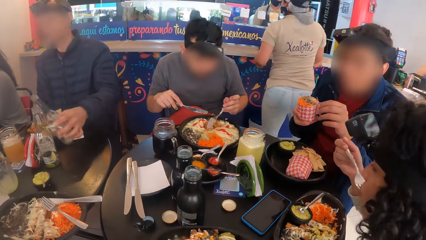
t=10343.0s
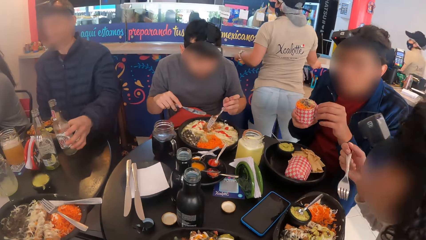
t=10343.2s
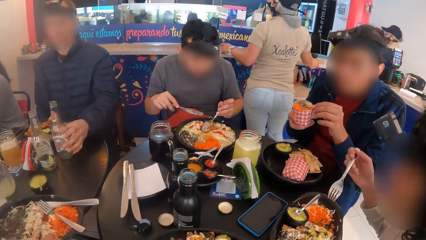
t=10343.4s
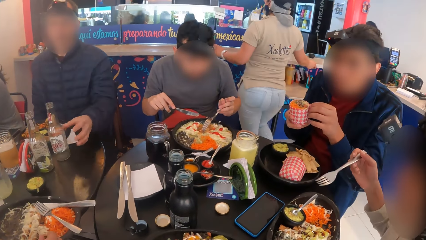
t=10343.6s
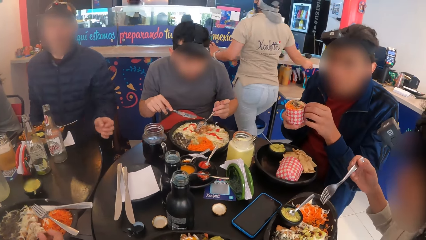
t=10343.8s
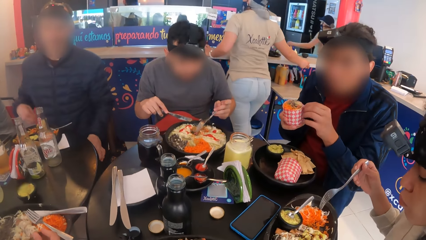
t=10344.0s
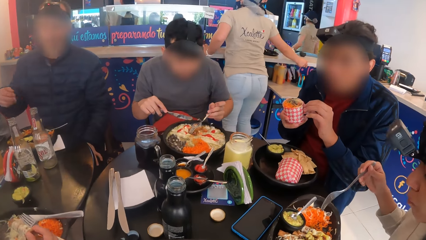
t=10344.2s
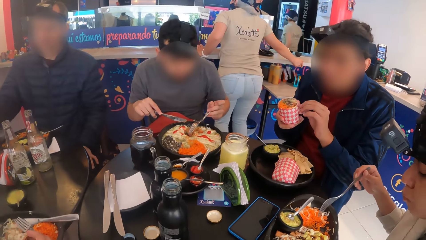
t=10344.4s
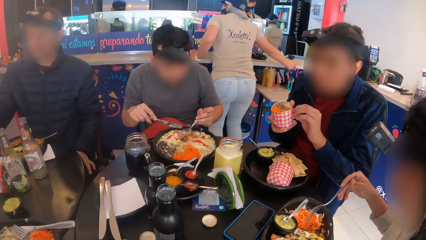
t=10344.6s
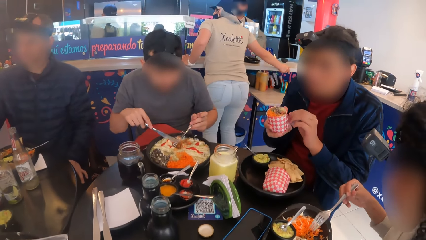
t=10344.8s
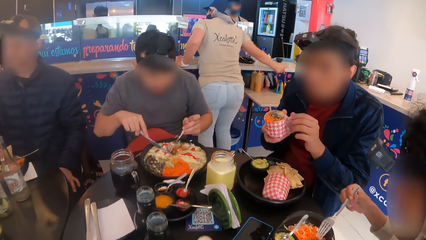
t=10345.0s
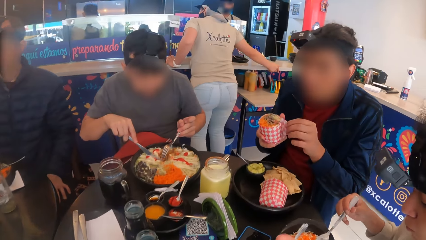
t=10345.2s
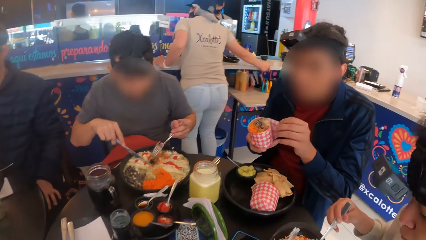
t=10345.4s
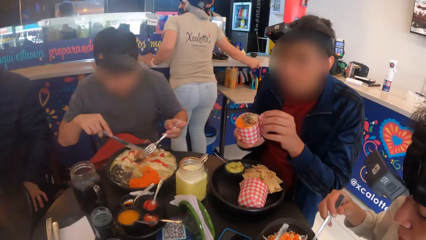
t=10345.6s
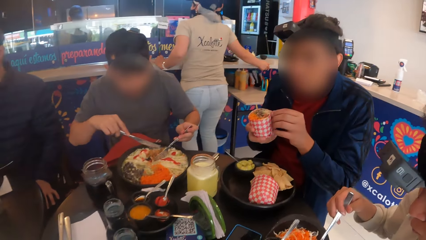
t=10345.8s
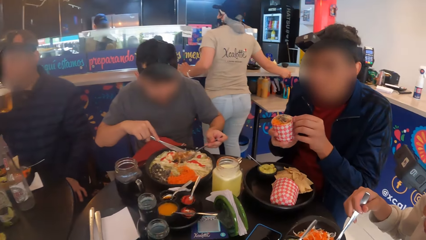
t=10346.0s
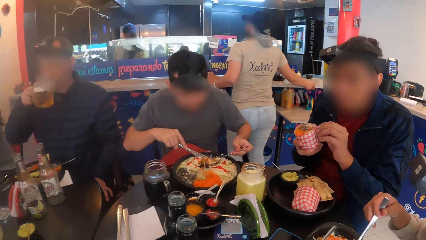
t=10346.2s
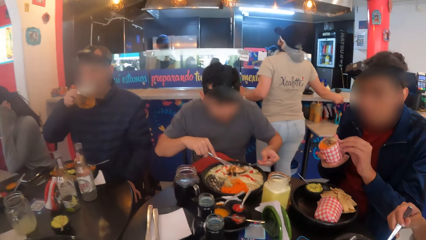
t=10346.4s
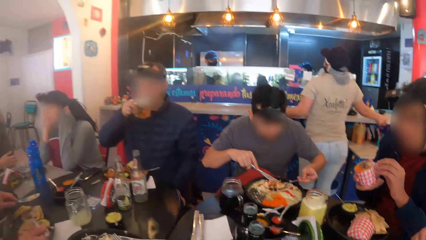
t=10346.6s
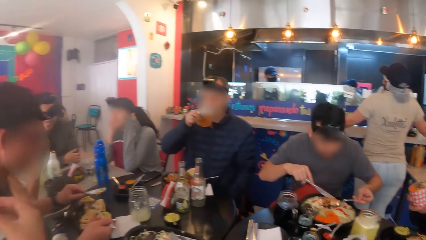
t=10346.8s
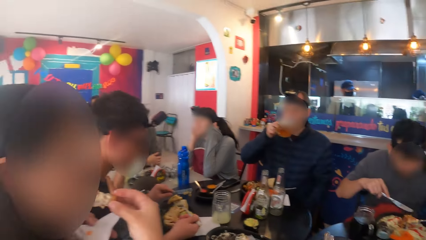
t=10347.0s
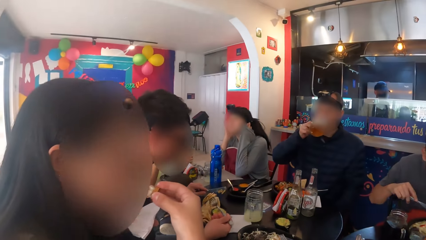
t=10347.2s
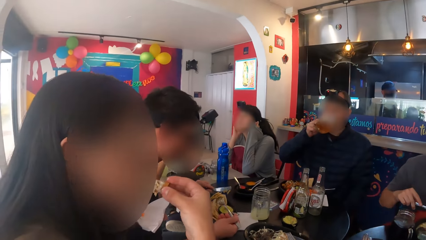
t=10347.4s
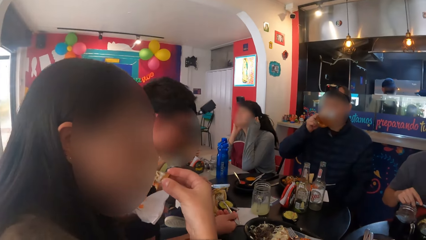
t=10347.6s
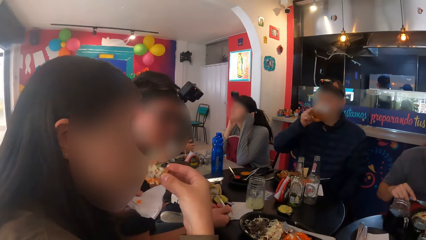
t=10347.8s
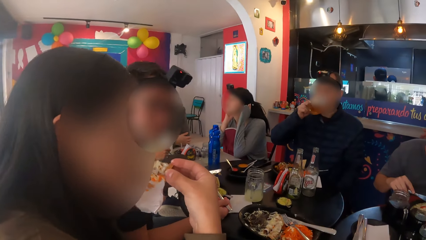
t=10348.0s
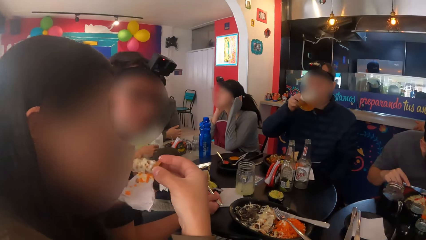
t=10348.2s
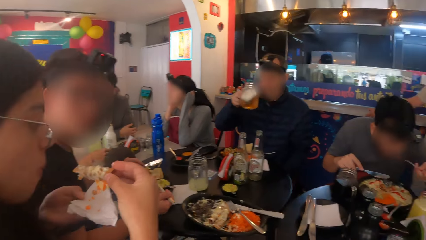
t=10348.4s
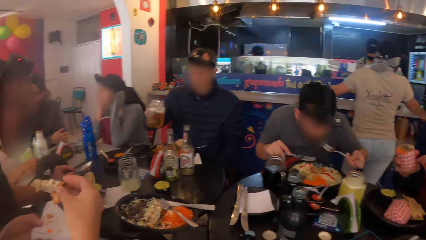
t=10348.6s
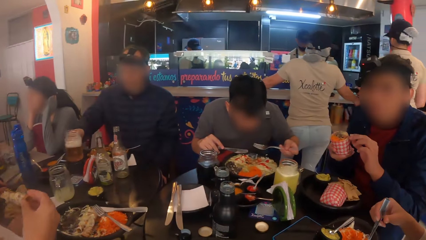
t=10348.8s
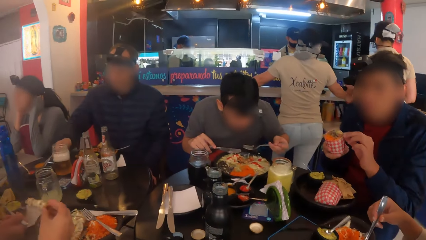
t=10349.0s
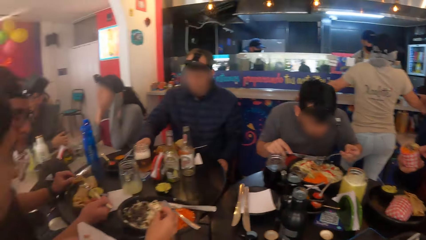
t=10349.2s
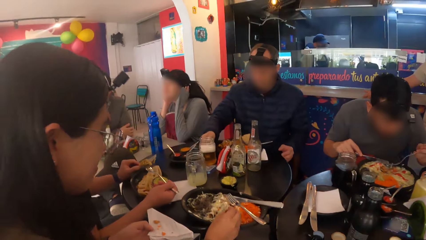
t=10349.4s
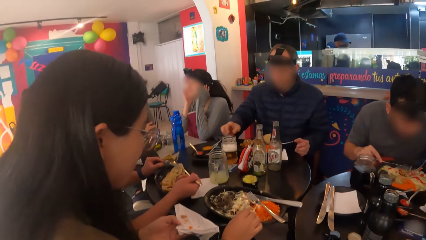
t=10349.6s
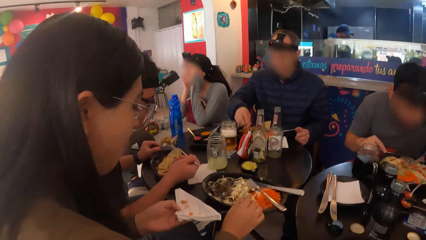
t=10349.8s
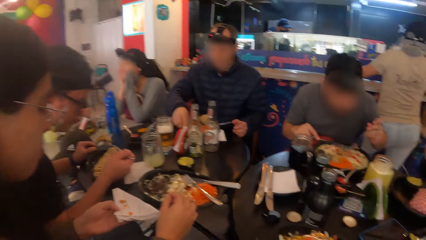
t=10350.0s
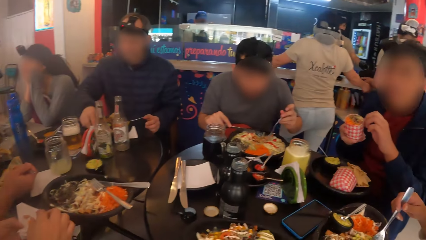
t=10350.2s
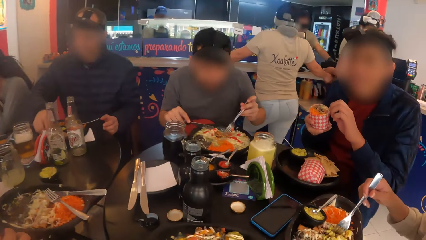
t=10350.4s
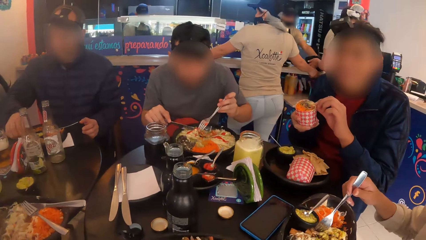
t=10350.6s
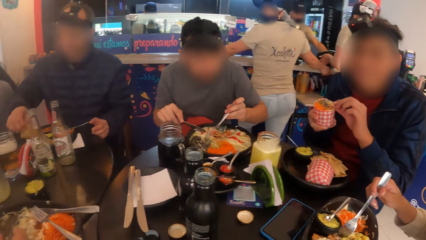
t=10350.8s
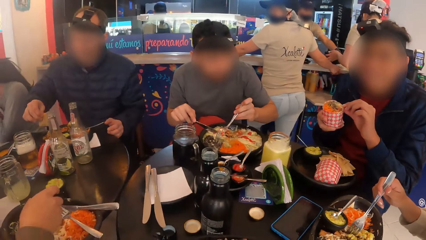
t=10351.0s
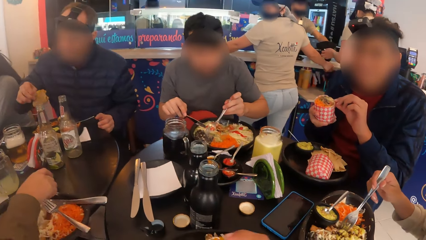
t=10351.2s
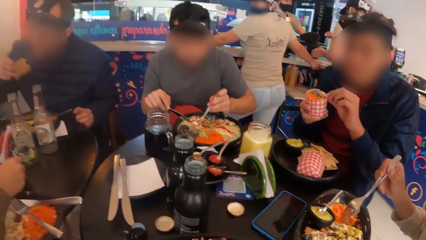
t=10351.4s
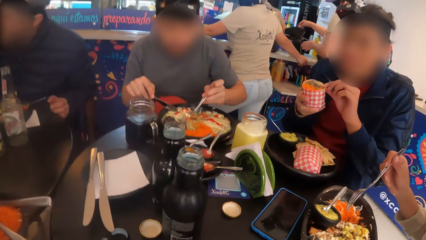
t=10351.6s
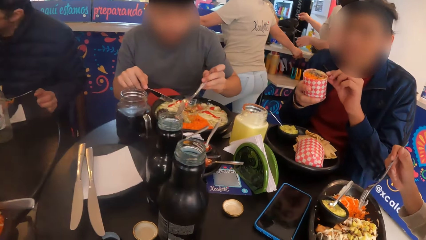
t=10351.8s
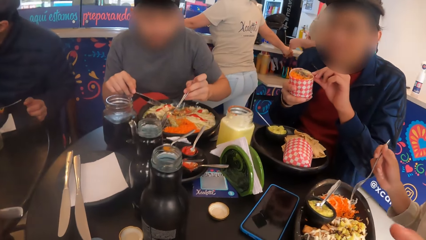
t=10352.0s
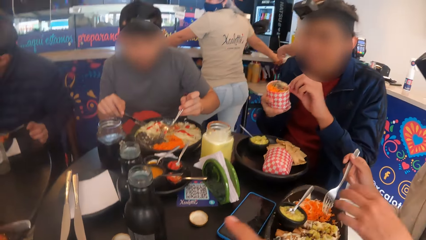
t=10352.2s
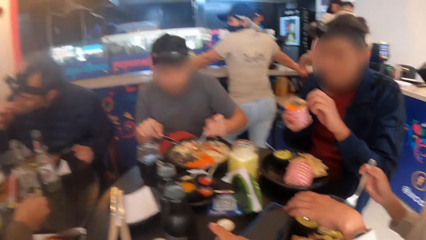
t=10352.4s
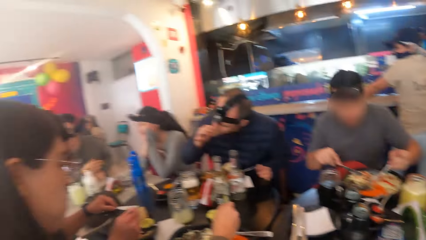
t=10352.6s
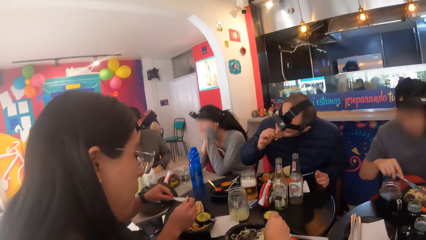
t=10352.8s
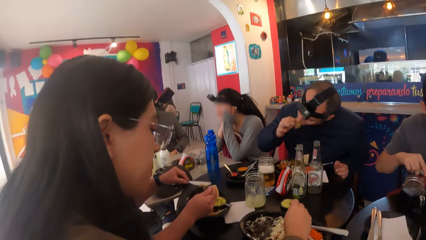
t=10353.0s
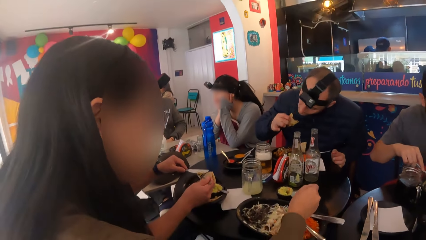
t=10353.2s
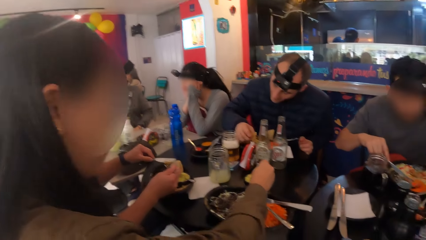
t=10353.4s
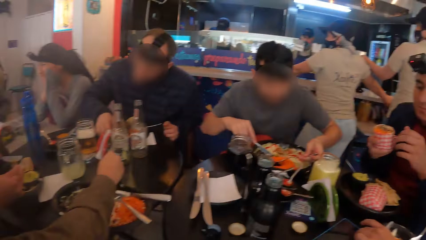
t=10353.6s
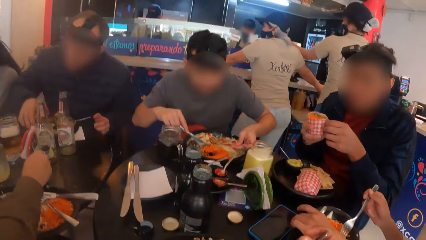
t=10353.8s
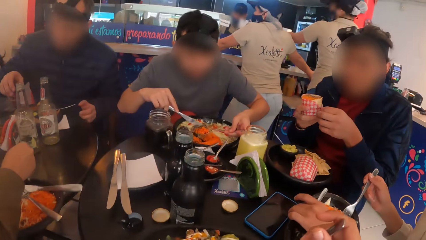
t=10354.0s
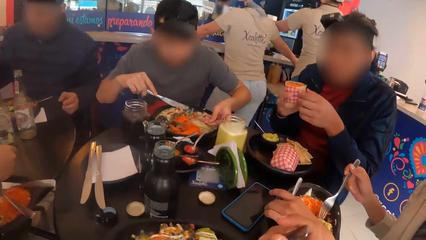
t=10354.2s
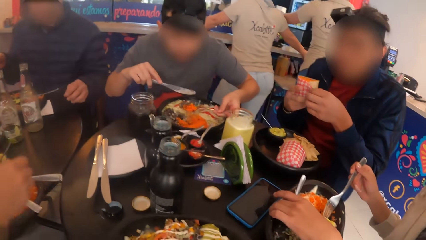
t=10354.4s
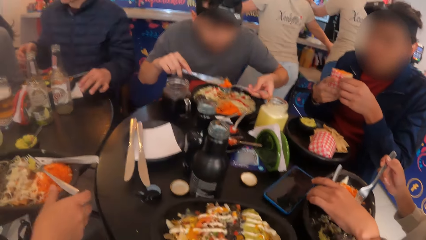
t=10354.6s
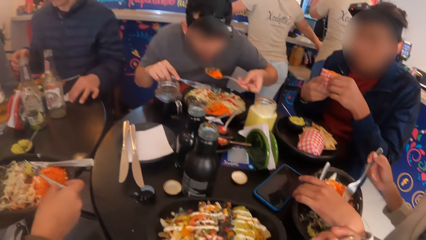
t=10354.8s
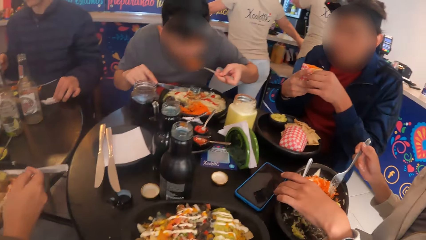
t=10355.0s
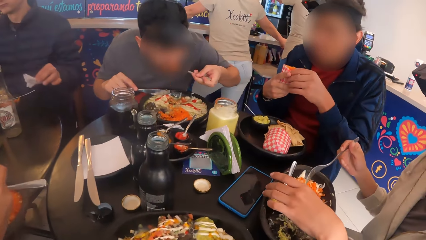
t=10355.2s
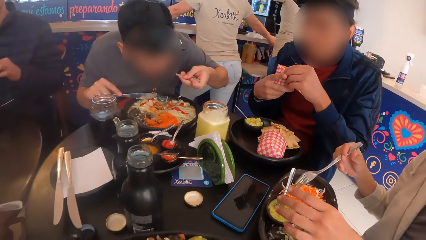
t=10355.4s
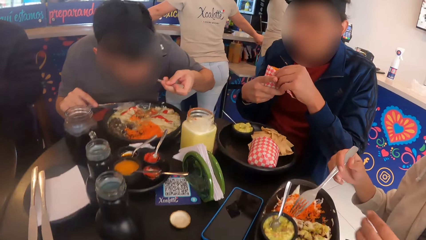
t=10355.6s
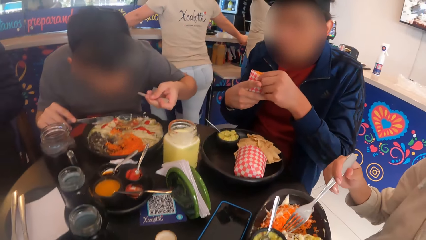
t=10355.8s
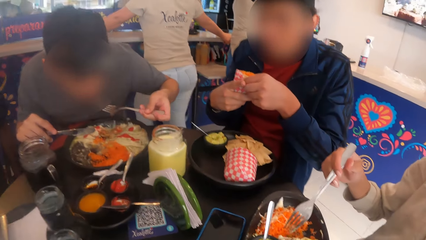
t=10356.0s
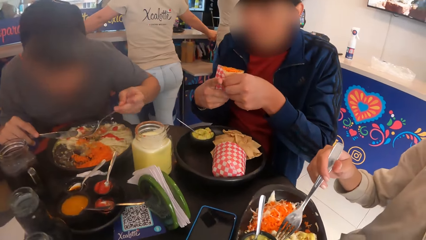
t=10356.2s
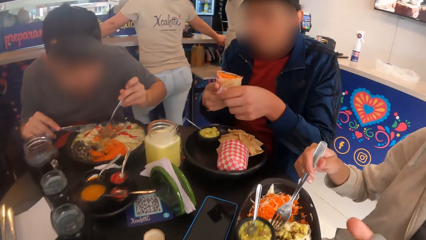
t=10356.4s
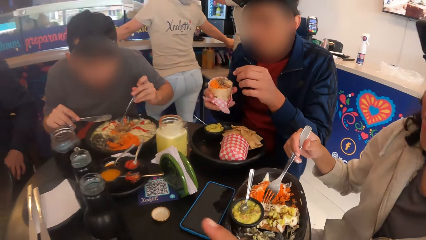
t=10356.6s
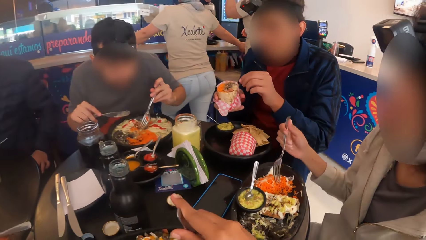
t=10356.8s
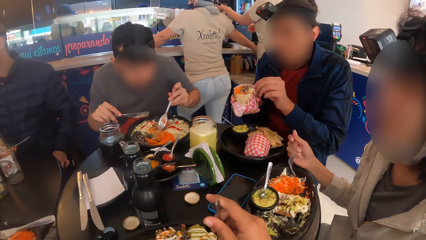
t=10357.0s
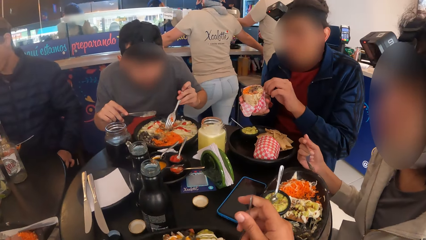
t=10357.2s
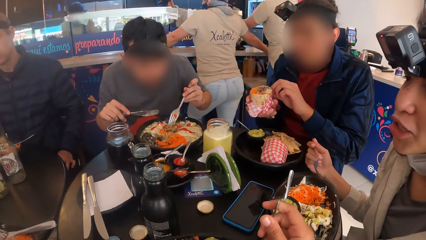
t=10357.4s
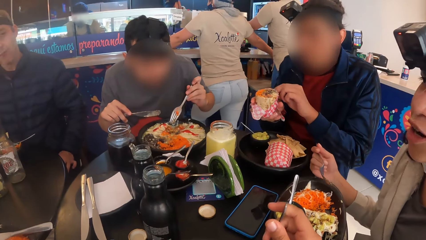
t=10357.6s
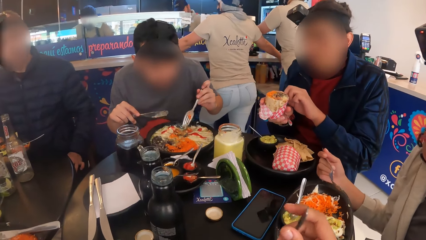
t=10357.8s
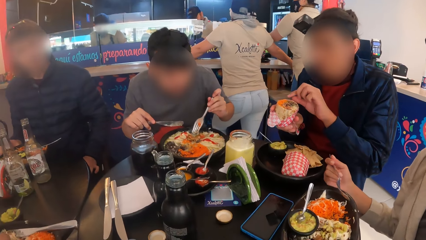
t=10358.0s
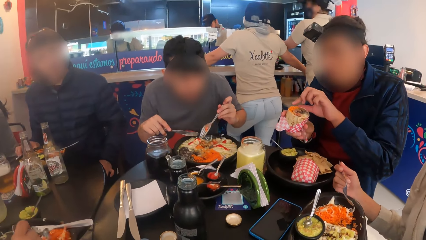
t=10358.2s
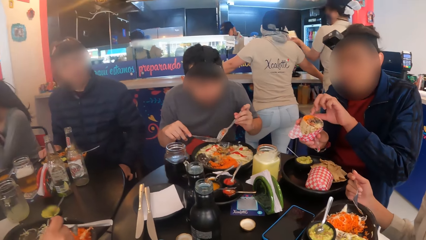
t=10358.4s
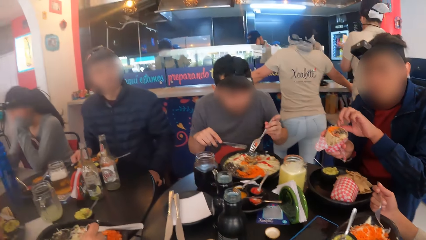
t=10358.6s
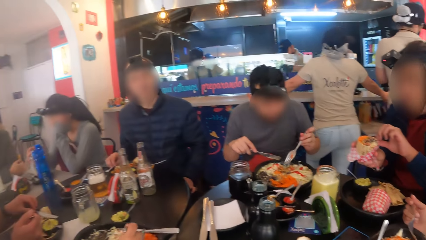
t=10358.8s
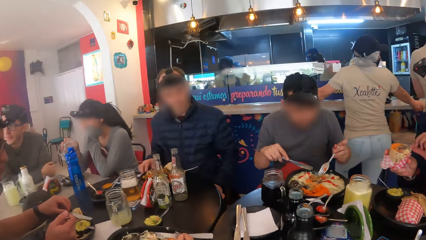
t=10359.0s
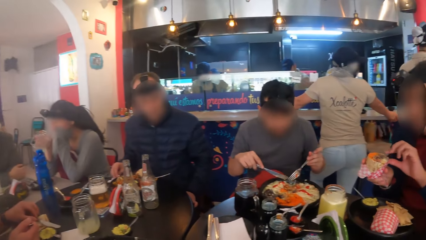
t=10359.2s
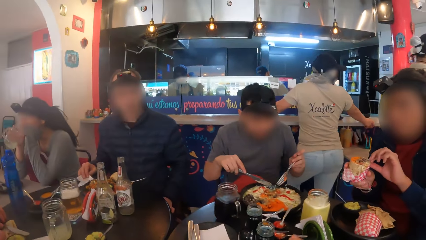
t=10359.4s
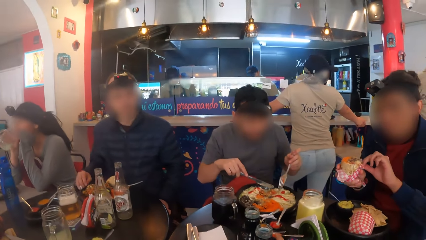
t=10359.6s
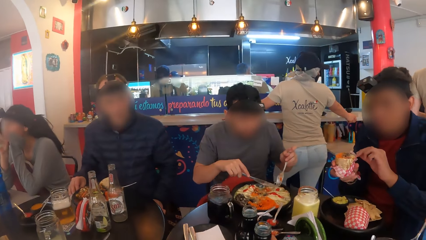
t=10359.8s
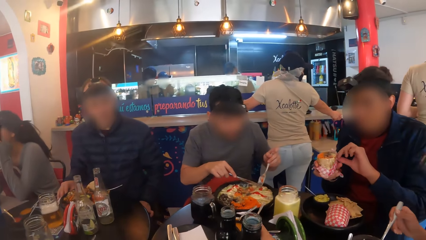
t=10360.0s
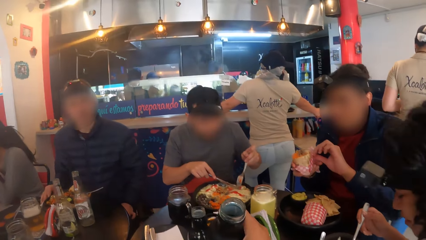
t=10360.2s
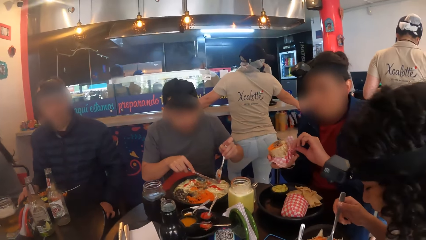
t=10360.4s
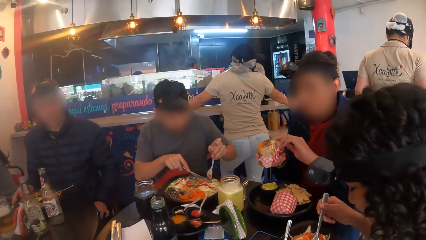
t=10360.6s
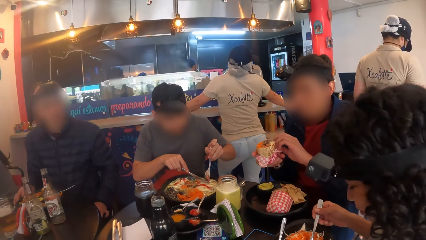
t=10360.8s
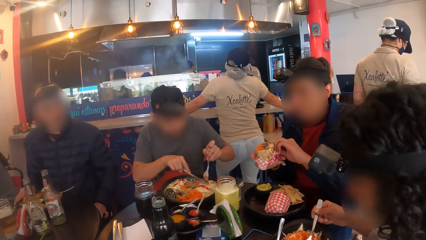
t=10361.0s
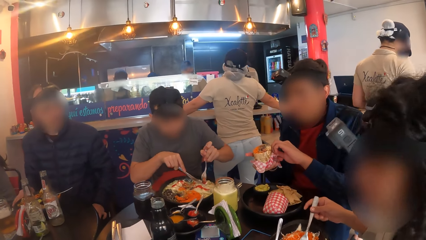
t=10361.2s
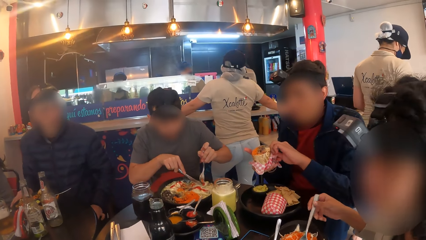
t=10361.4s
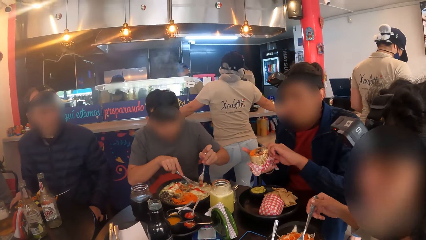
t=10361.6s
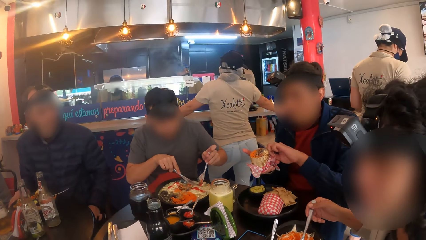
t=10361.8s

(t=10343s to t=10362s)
The man drops the bottle on the table with his left hand. He picks up the cup from the table with his right hand. He drinks from the cup in his right hand. A woman eats a chicken in her right hand. The man drops the cup on the table with his right hand. He eats the chips from the plate with his right hand. The camera wearer eats food. He picks up a bottle from the table with his right hand.
